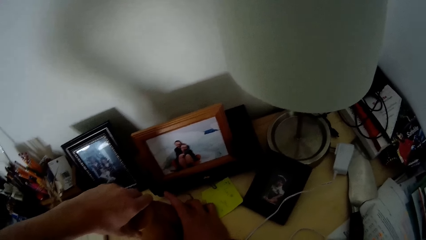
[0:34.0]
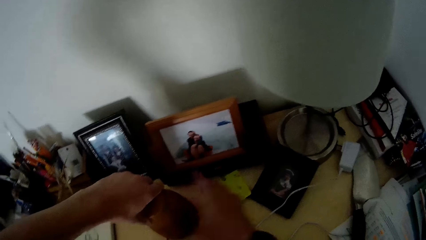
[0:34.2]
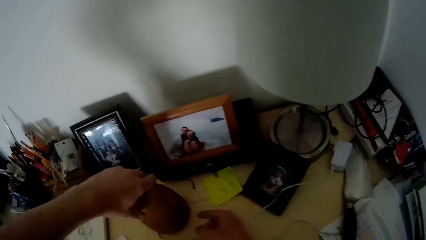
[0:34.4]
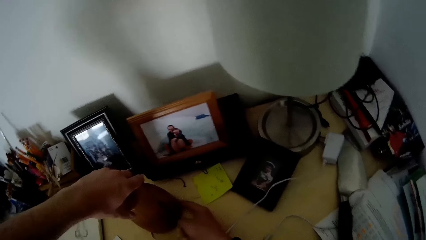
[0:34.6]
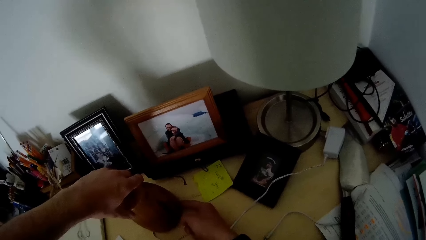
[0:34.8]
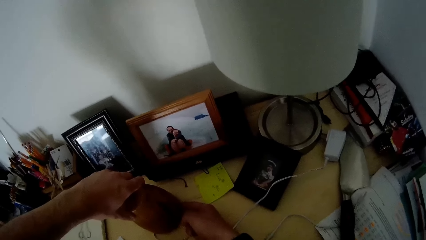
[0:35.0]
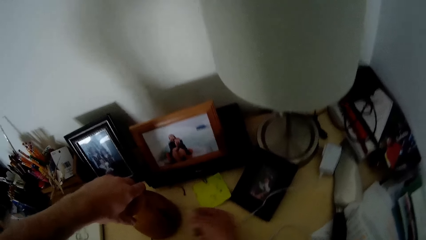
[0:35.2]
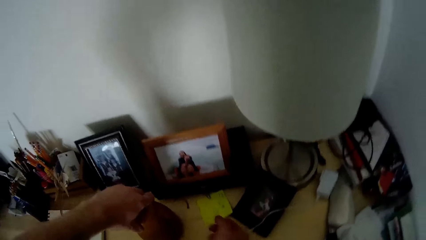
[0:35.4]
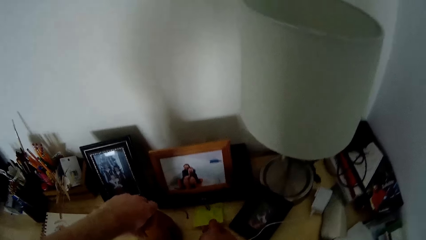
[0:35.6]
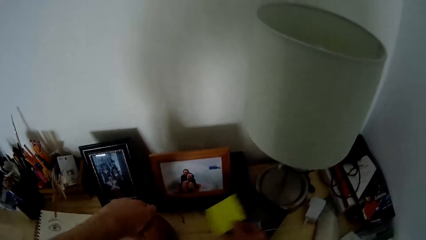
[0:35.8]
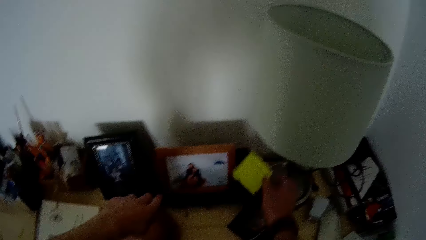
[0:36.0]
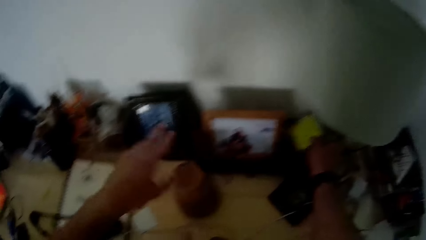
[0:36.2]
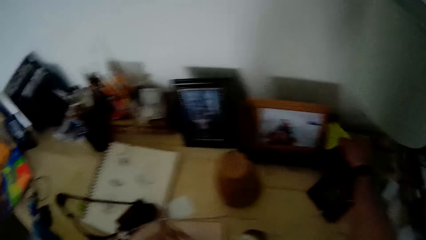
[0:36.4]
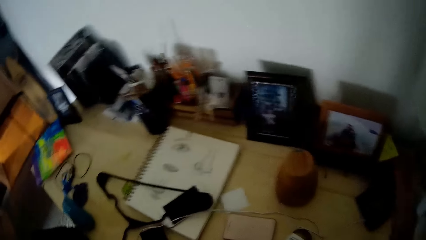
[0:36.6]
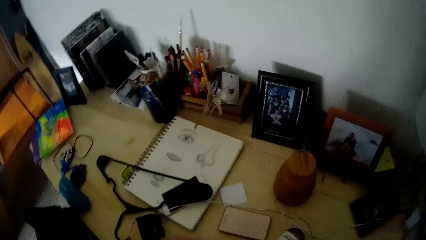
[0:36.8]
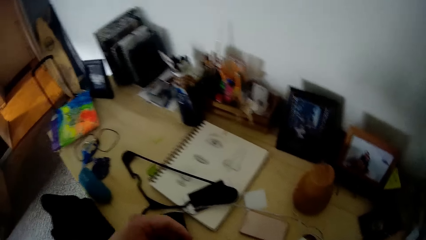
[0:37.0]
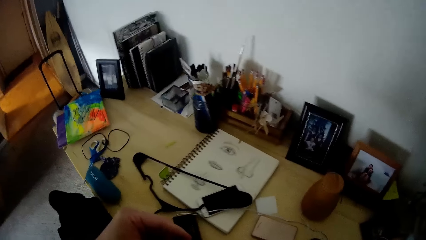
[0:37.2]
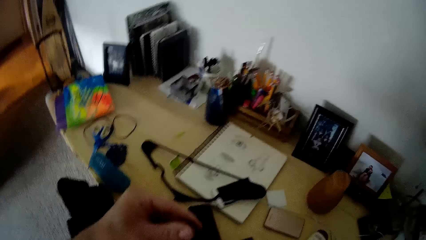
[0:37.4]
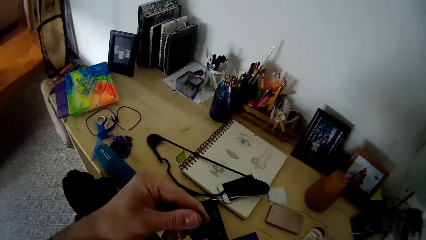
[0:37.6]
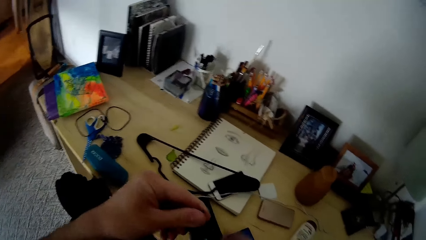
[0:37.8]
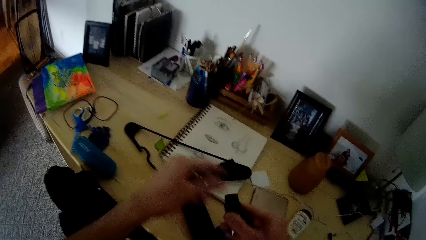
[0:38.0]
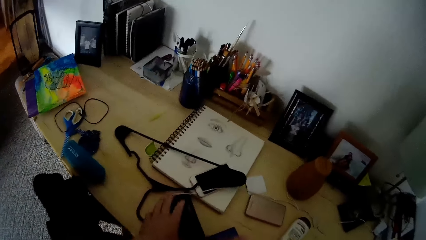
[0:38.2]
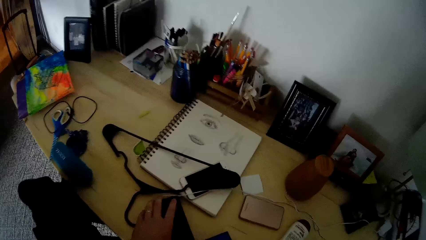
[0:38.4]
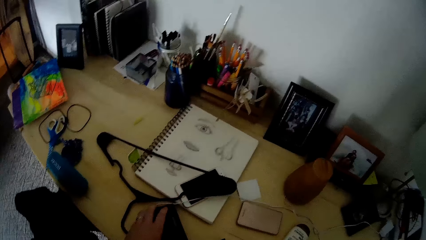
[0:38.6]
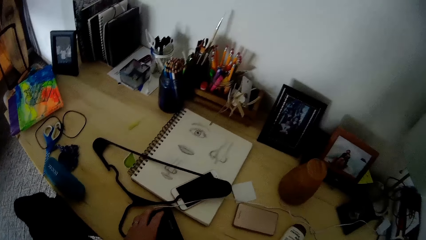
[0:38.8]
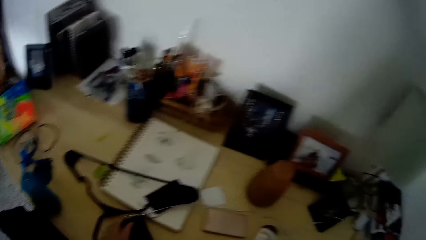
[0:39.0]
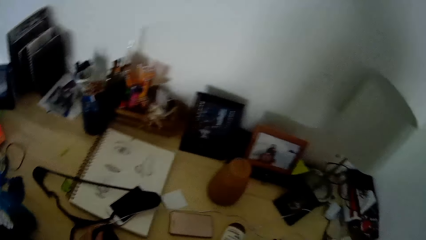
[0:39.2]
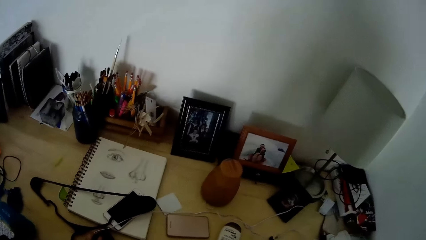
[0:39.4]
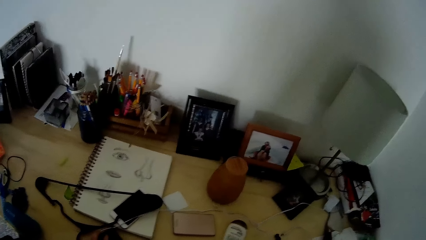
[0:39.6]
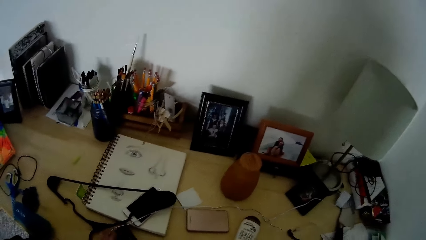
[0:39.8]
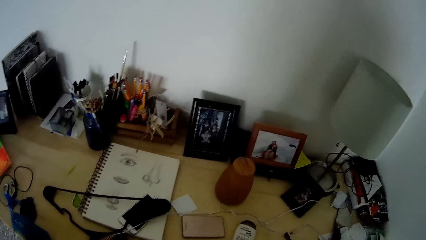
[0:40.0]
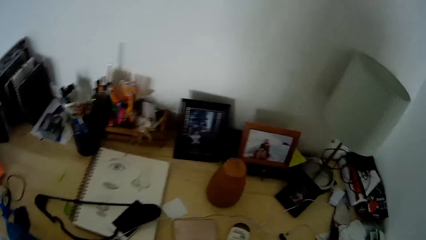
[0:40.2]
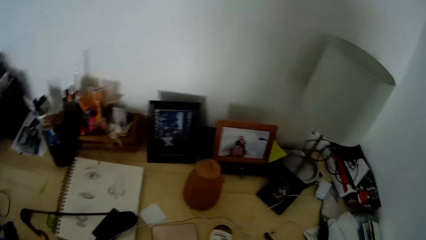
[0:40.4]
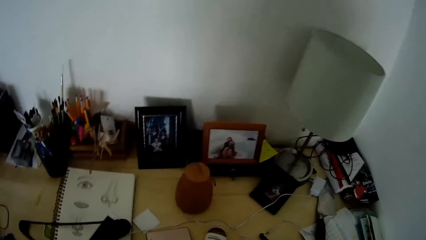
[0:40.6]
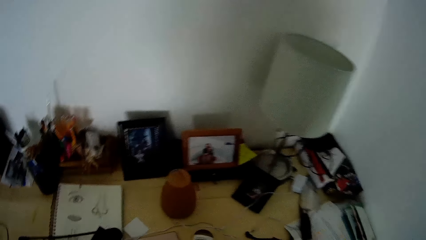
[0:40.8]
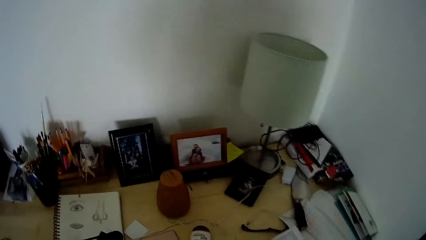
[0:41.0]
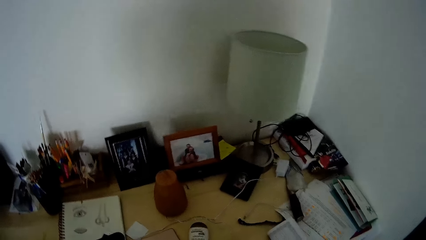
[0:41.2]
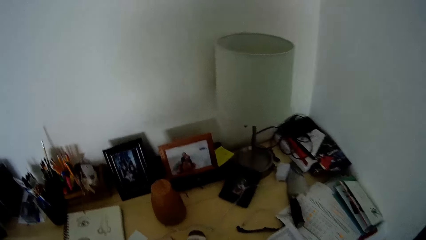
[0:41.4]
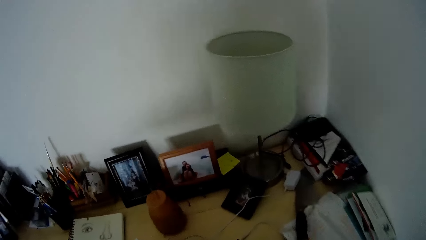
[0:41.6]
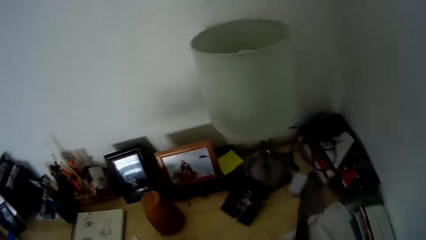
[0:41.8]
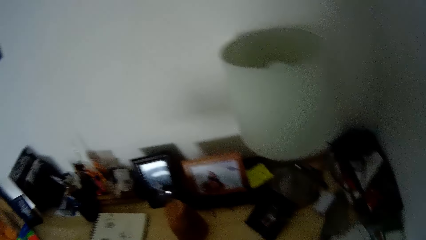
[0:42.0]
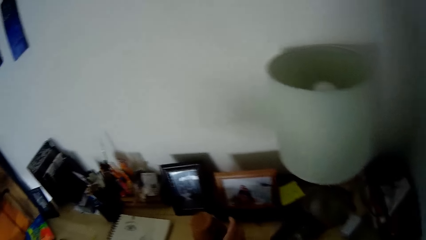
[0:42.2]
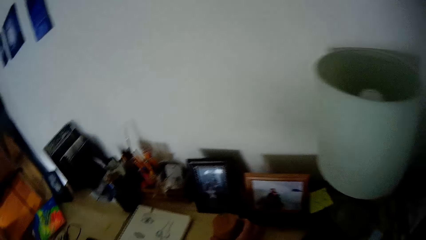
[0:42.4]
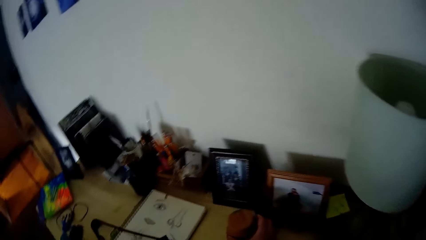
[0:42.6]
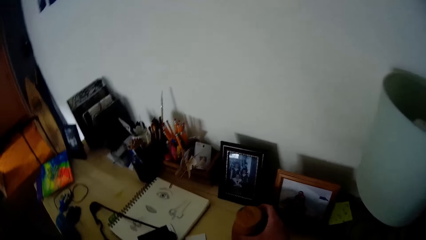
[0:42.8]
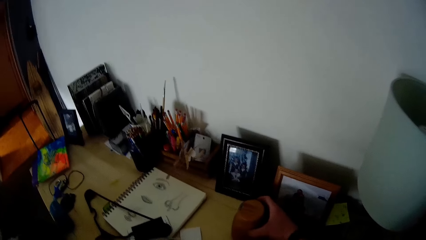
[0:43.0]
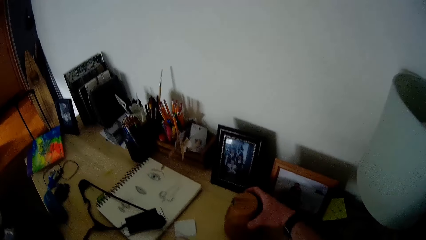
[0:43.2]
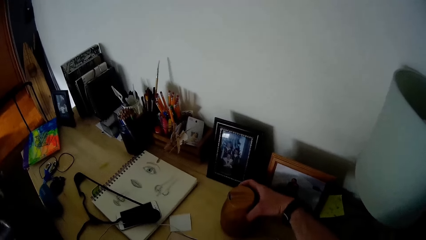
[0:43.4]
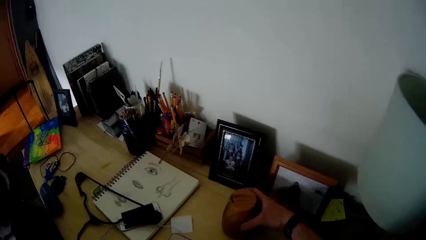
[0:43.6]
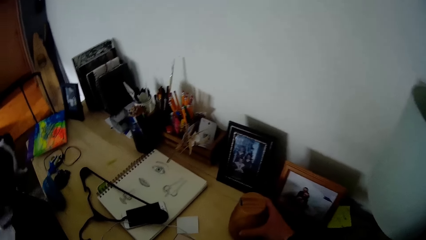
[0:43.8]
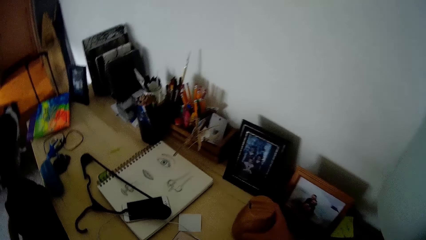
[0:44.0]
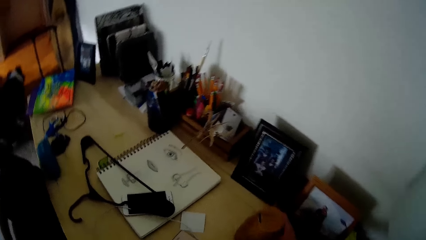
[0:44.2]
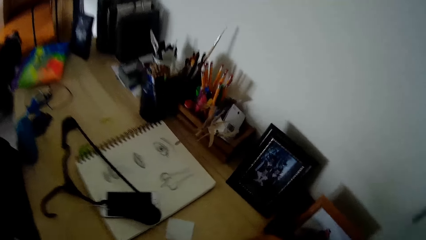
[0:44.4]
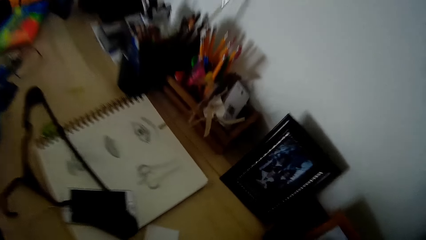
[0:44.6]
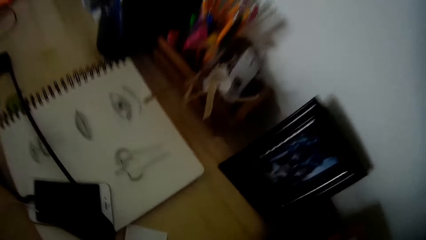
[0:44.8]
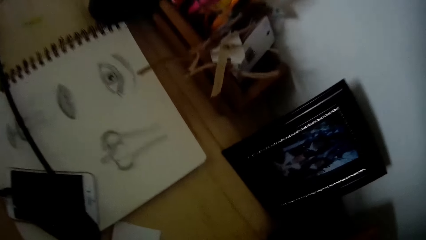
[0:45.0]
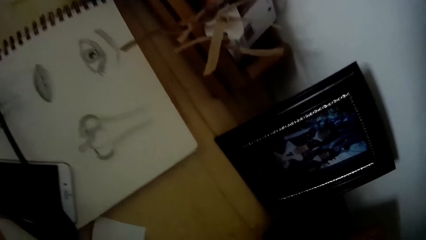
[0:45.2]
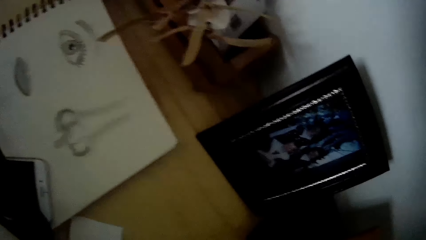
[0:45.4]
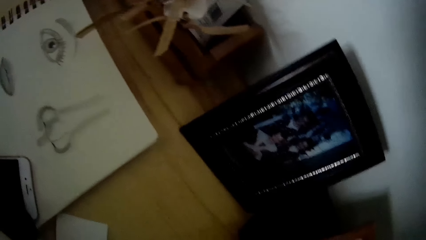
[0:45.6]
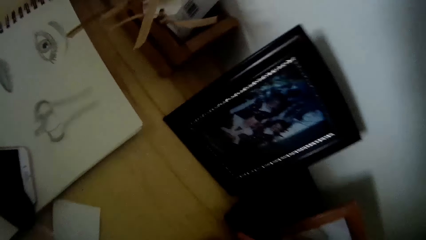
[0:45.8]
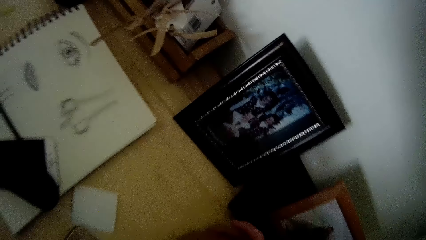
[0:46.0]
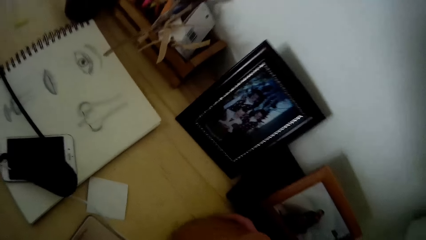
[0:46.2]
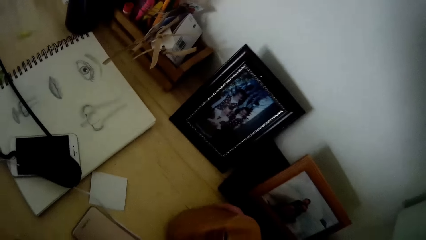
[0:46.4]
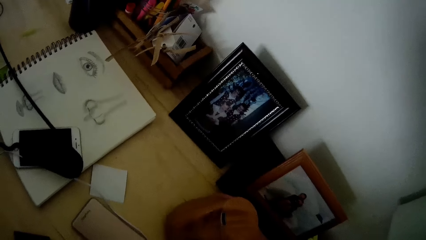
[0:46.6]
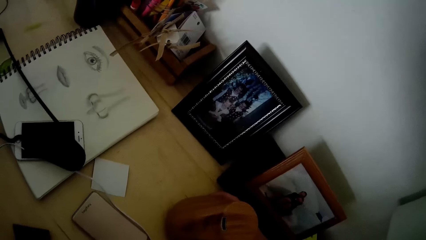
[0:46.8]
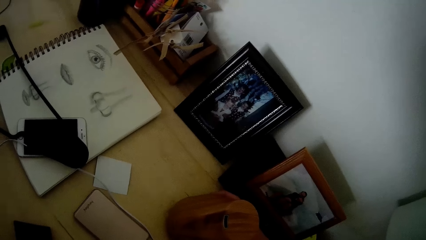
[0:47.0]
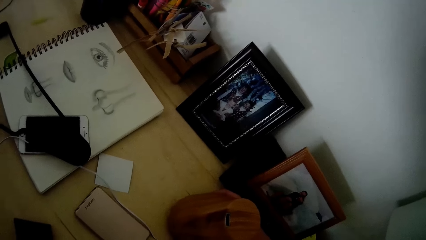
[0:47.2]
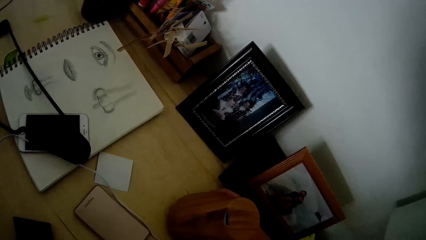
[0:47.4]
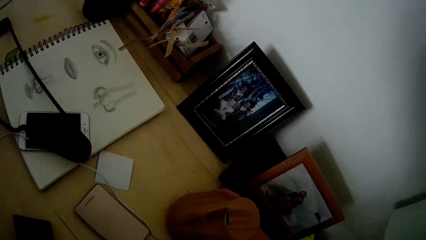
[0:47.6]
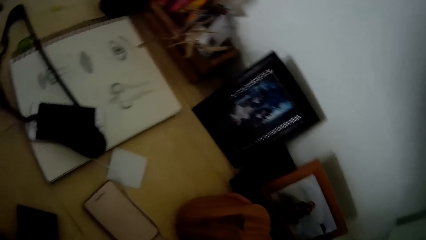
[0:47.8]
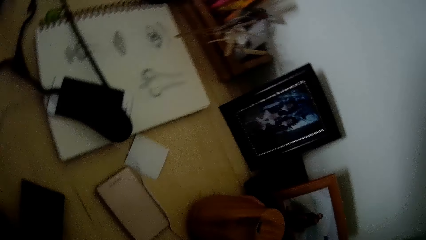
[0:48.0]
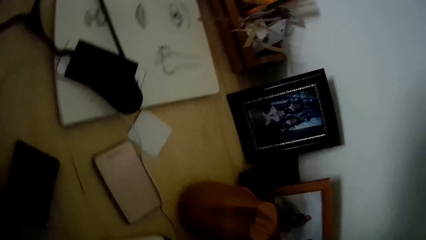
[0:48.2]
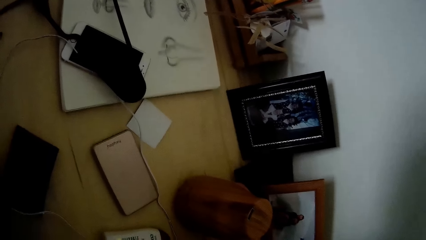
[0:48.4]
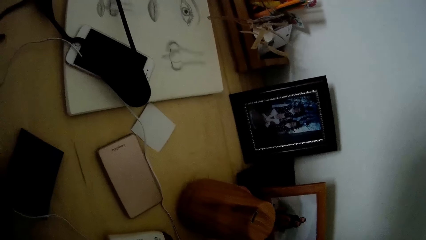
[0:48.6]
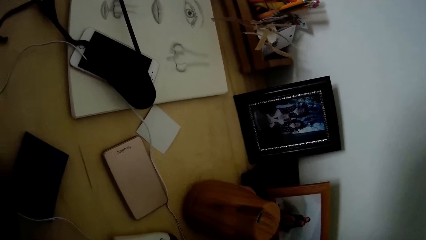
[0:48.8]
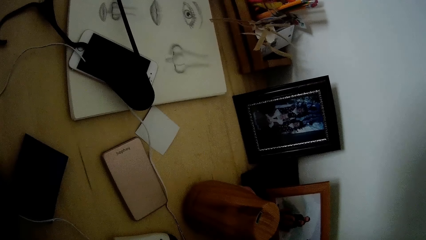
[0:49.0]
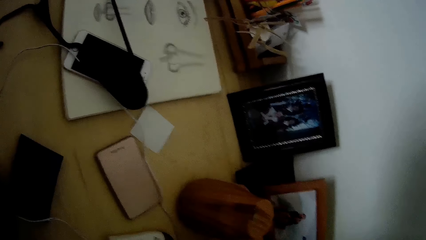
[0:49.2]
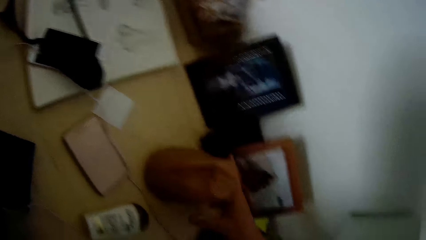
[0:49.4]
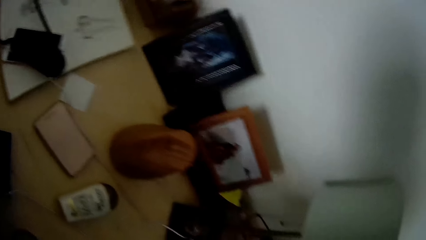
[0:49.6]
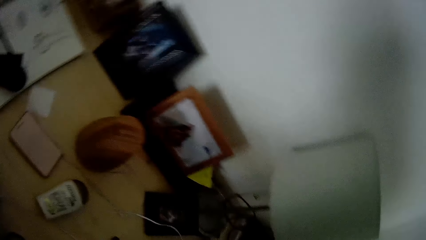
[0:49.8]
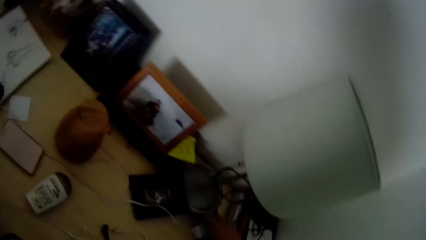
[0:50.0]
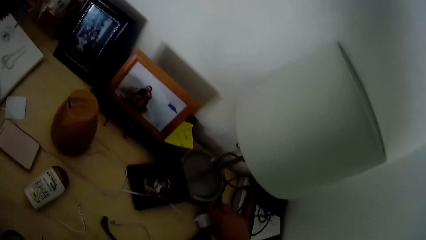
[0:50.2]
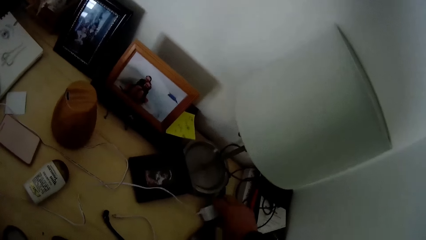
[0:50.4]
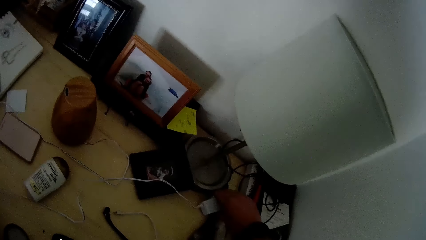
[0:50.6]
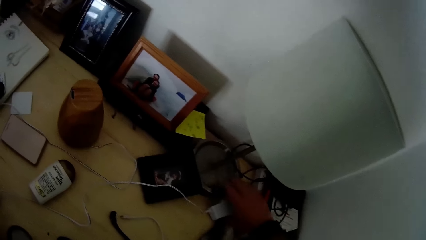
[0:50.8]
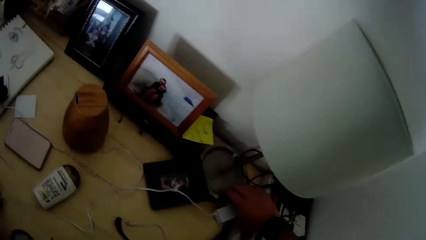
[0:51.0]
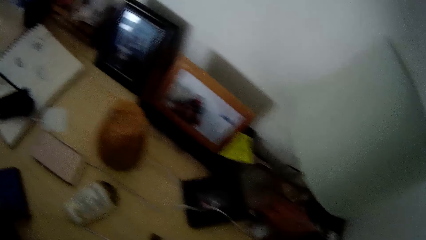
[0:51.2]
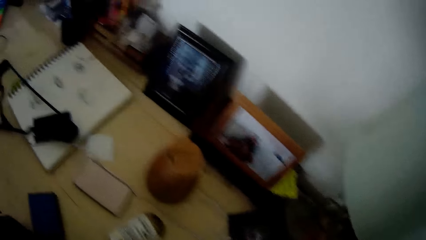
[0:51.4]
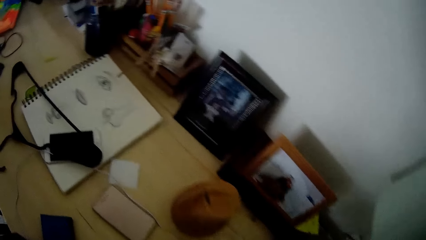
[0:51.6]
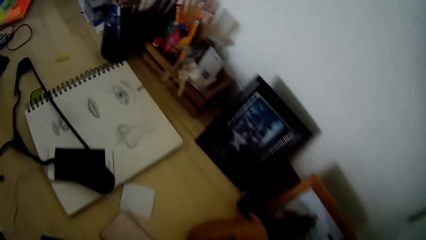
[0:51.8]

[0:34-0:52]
The camera wearer presses a button on the humidifier with his right hand. He switches on the electric kettle. He moves a paper on the table with his right hand. He removes a piece of paper from the table. He holds the black bottle in his left hand and passes the black bottle to his right hand. He puts the black bottle in a pouch on the table with both hands. He holds a phone. He turns the humidifier on the table with his right hand. A black dog walks past the camera wearer. The camera wearer touches the electric kettle. He releases the electric kettle. He moves a switch on the table with his right hand. He holds an electric phone charger.
